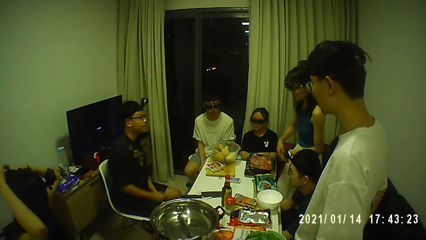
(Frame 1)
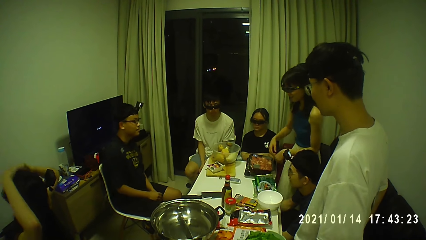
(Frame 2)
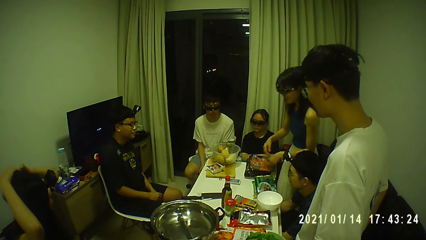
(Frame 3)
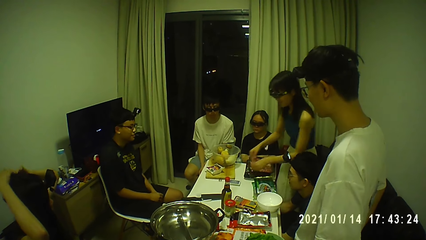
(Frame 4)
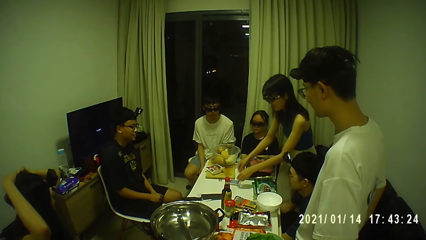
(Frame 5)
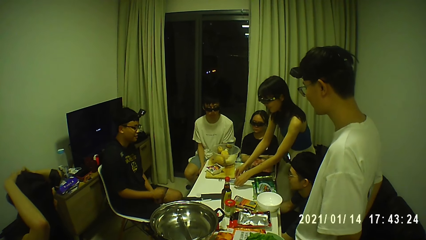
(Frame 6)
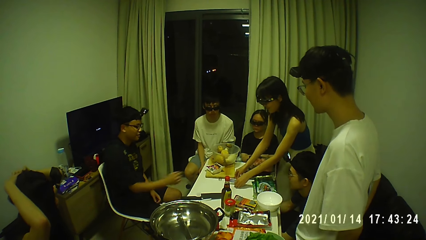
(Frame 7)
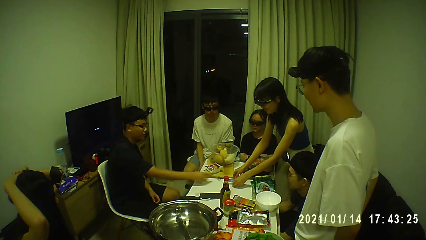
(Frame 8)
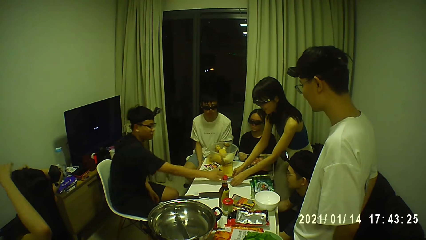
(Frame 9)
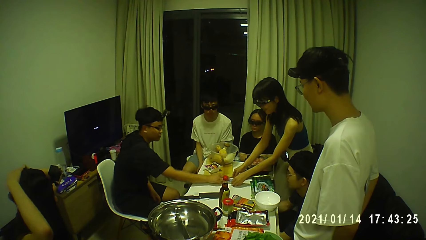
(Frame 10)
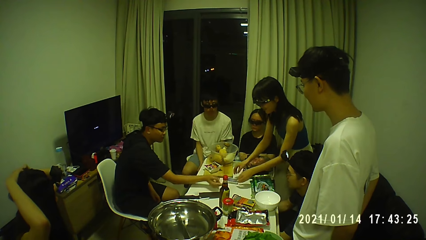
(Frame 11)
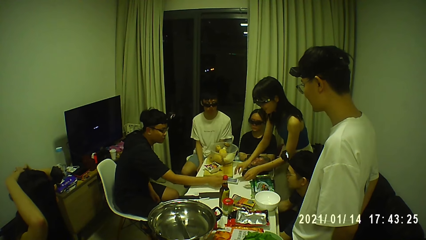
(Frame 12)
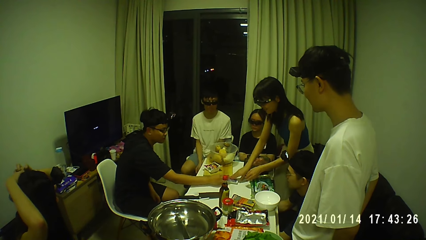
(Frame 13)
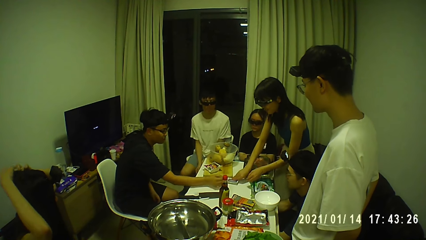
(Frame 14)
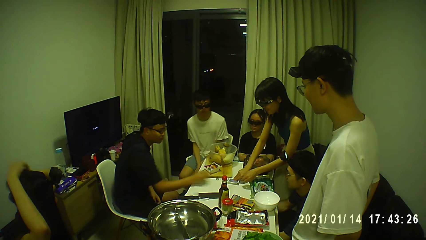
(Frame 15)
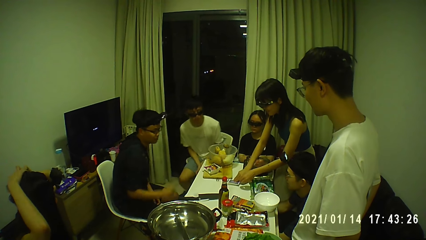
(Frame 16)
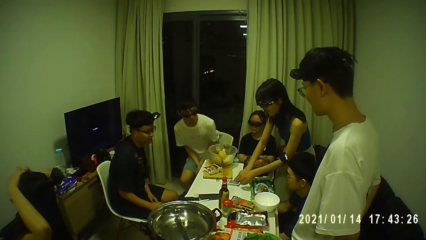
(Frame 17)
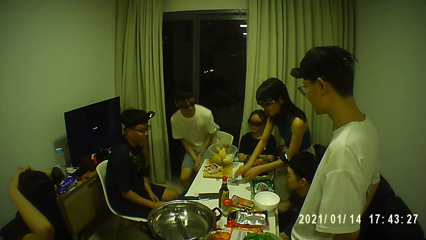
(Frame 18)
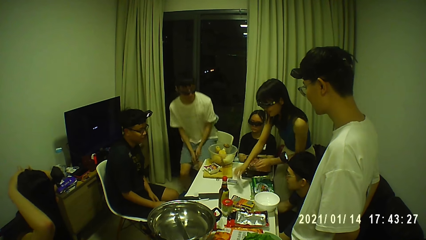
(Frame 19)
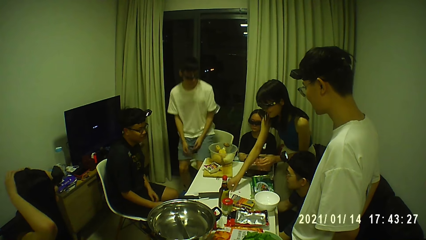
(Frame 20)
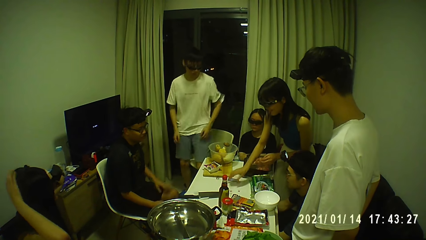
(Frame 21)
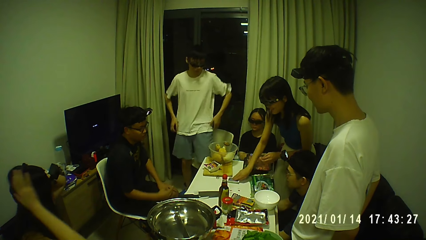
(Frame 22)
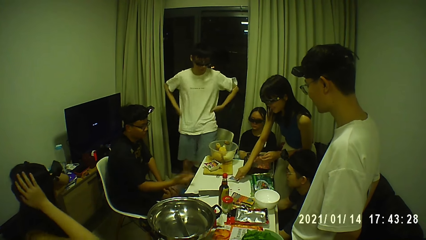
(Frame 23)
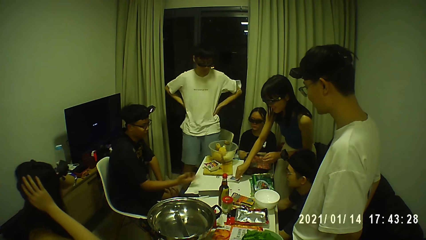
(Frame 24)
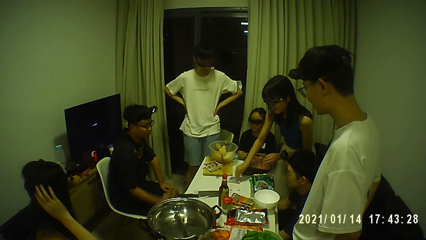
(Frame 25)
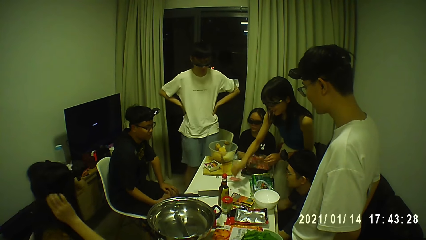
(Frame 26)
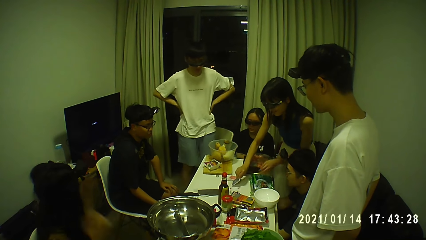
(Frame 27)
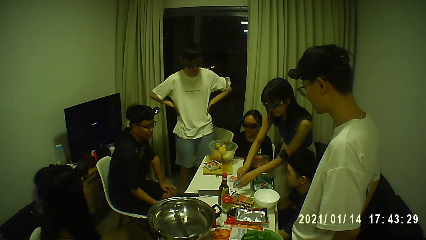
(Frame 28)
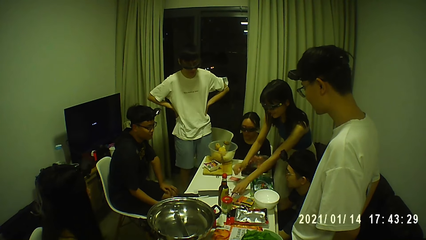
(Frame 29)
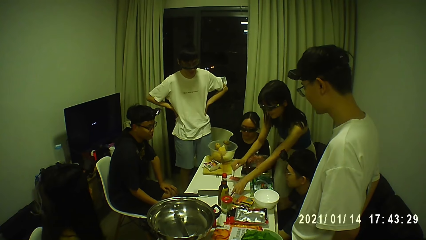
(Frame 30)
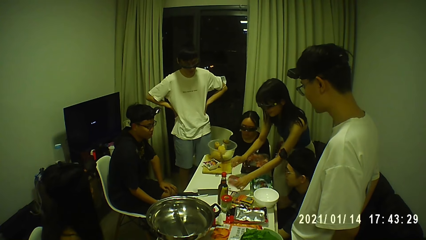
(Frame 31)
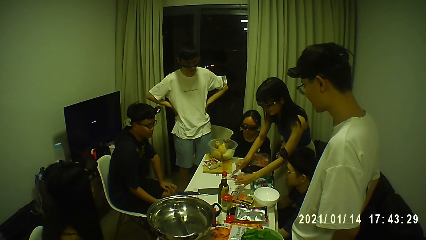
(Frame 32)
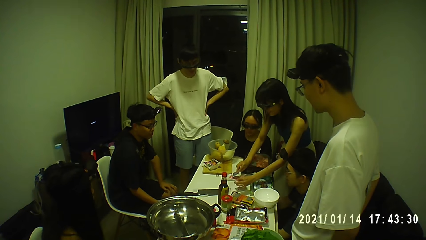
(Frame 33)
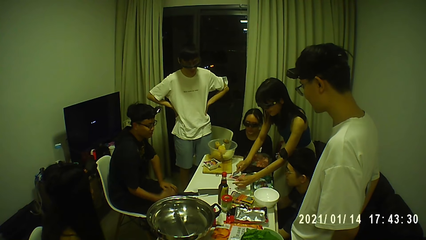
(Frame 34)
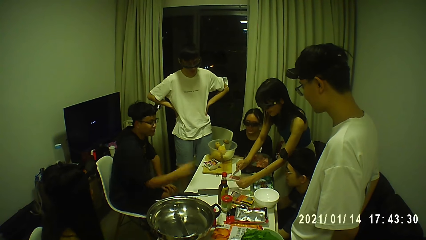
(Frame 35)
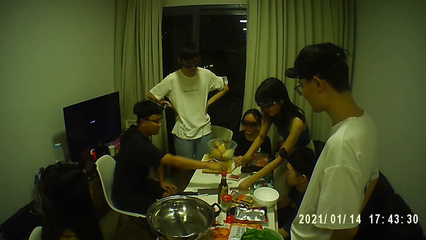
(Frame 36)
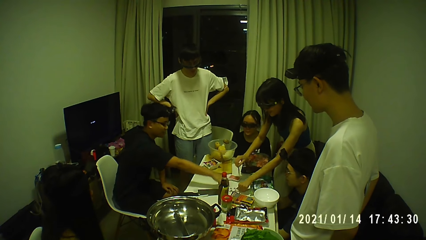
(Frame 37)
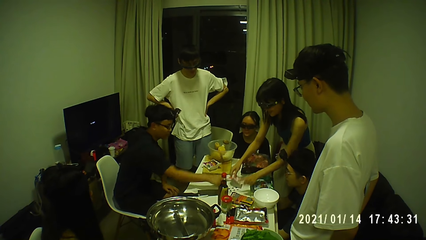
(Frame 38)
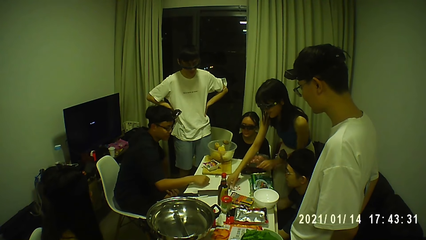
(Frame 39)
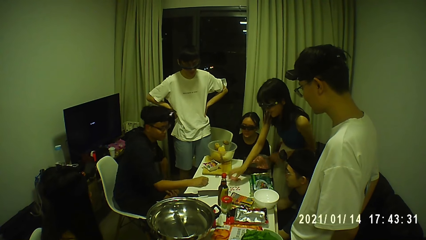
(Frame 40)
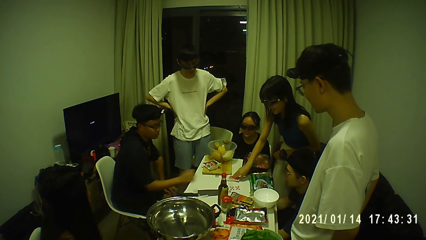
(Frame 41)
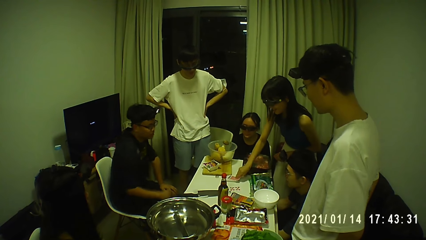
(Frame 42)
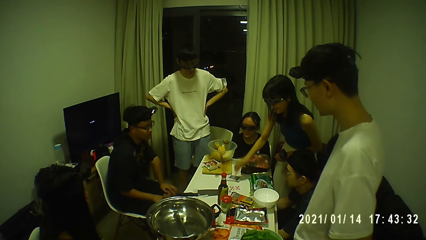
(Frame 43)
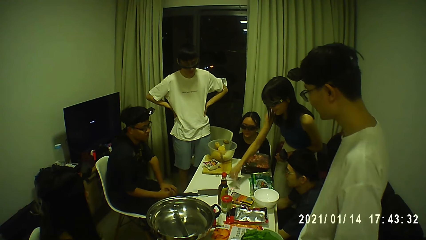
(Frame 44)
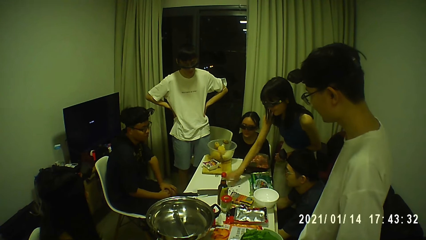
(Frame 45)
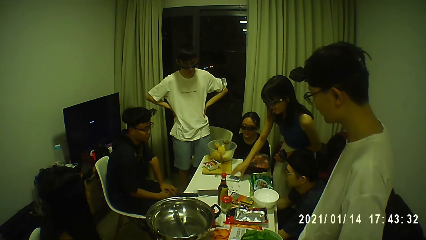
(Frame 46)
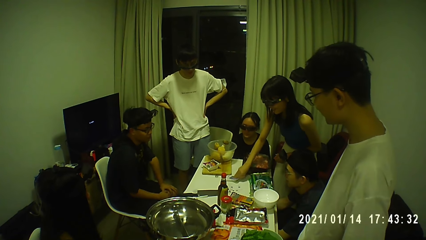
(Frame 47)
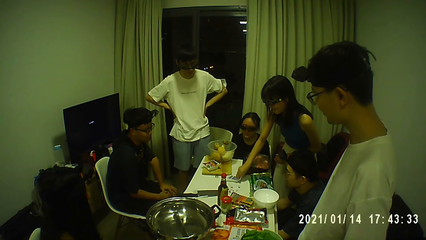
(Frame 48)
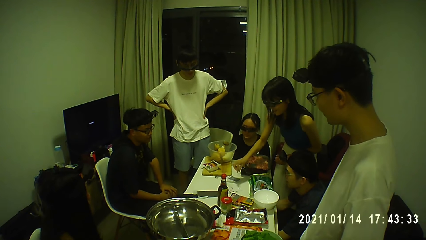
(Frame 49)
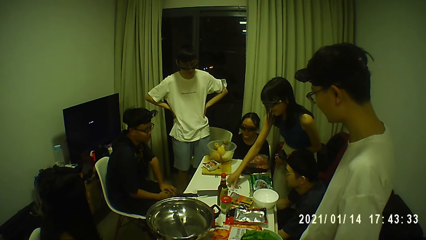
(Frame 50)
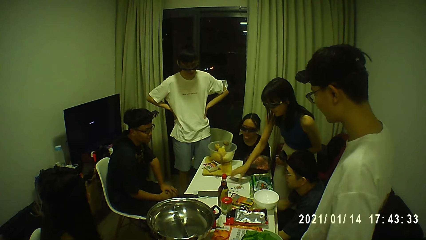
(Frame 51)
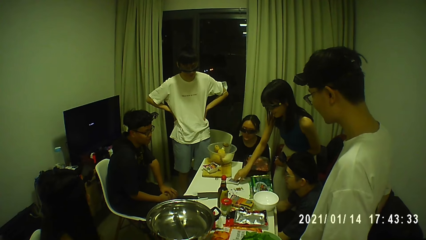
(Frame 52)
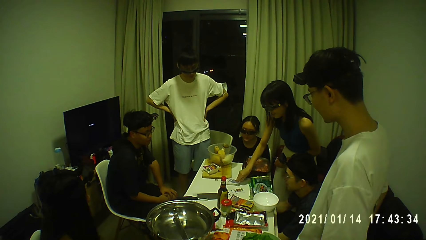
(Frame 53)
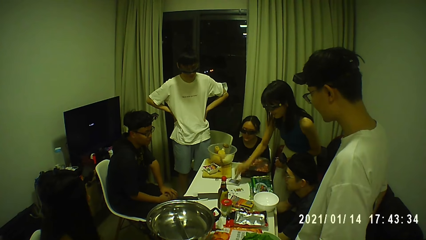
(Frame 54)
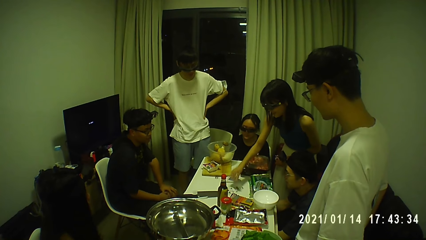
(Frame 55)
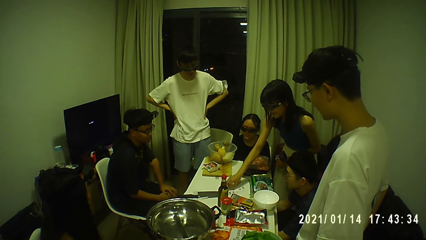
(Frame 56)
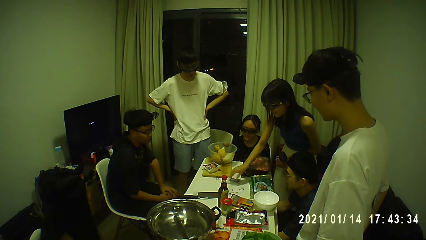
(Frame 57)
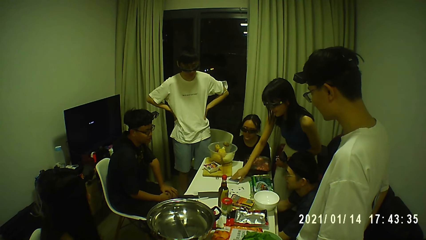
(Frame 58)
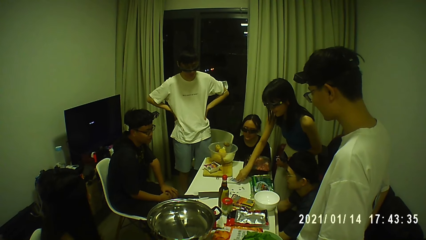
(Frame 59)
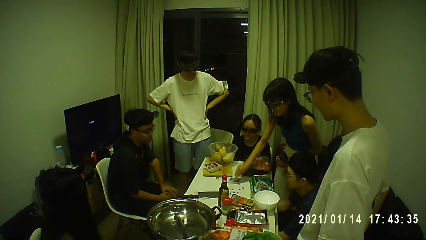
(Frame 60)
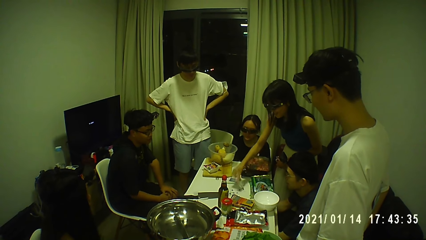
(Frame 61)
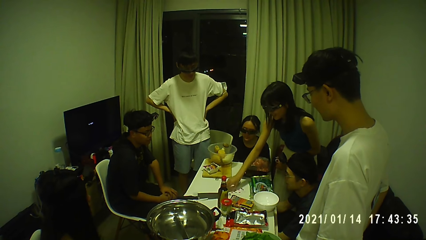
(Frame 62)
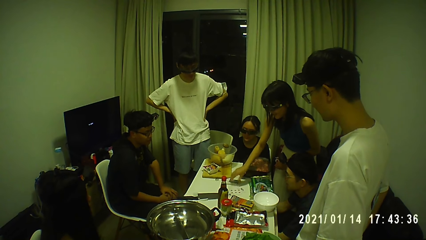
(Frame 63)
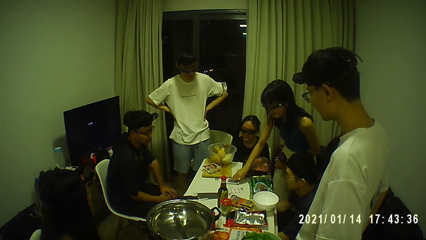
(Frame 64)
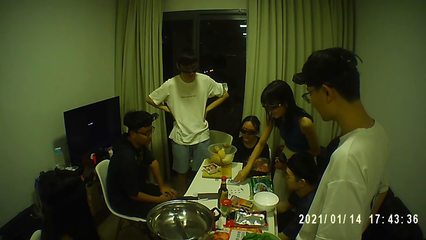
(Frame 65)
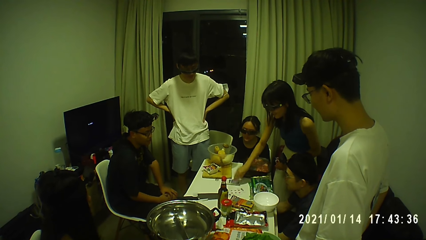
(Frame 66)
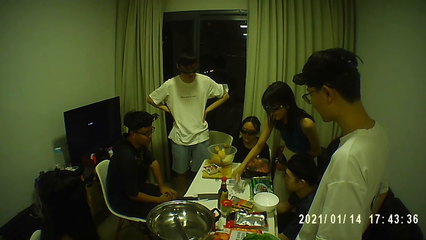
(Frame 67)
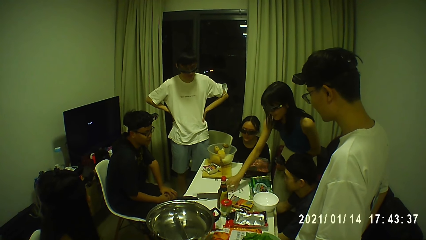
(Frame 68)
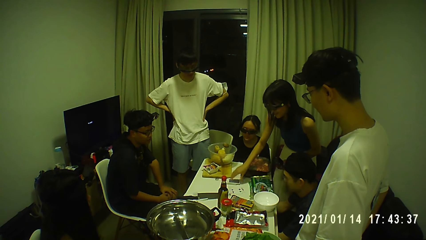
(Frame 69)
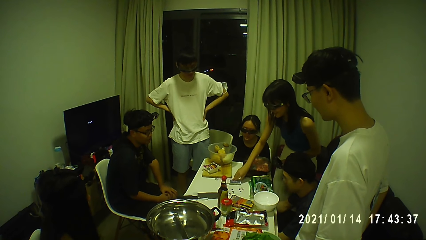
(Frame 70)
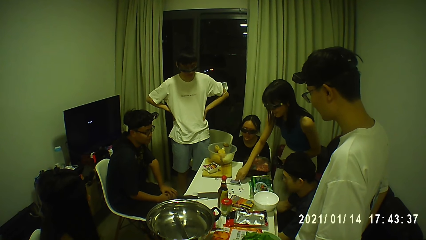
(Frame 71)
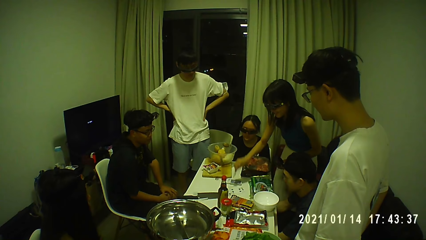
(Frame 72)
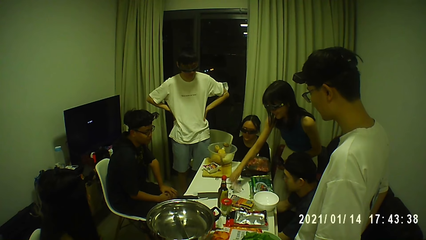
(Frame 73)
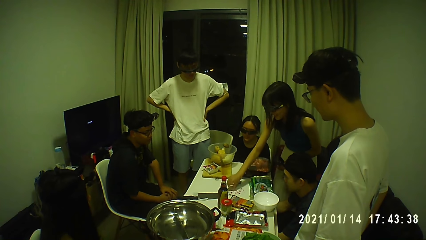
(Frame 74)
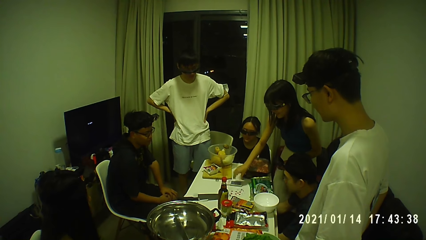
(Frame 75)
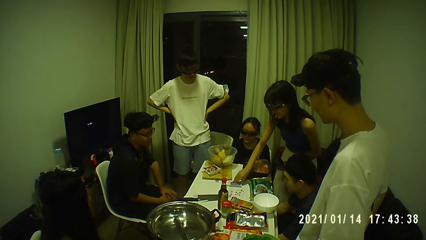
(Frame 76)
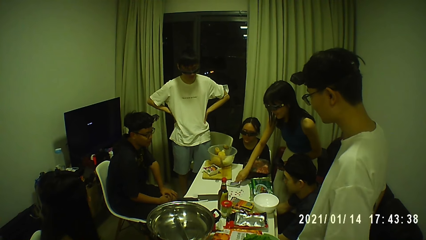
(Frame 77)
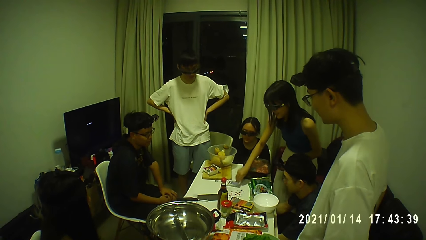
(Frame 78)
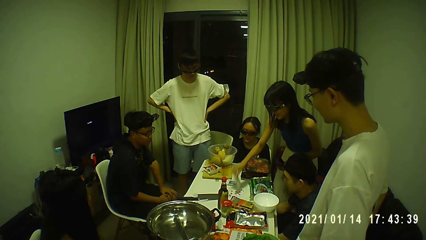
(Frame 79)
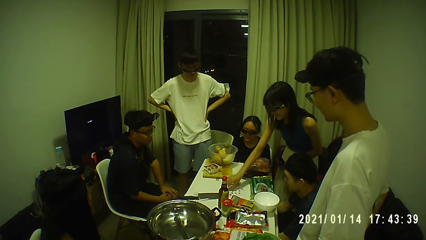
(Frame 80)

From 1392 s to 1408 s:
The woman flips cards on the table one by one. She touches the deck of cards on the table with both hands. The man interacts with the woman. The woman touches the deck of cards on the table with her right hand. Another man stands up from a seat. The woman picks a card from the deck of cards on the table with her right hand. She drops the card on the table with her right hand. She picks a card from the deck of cards on the table with her right hand. She places the card in her right hand on the table. She picks the card in her right hand from the table. She picks a card from the table with her left hand. She places the card in her right hand on the deck of cards on the table. She picks the card in her right hand from the deck of cards on the table. She drops the card on the table with her left hand. She drops the card on the table with her right hand. She picks a card from the deck of cards on the table with her right hand. She drops the card on the table with her right hand. She picks a card from the deck of cards on the table with her right hand. She drops the card on the table with her right hand. She picks a card from the deck of cards on the table with her right hand. She drops the card on the table with her right hand. She picks a card from the deck of cards on the table with her right hand. She drops the card on the table with her right hand. She picks a card from the deck of cards on the table with her right hand. She drops the card on the table with her right hand. She picks a card from the deck of cards on the table with her right hand. She drops the card on the table with her right hand. She picks a card from the deck of cards on the table with her right hand.
